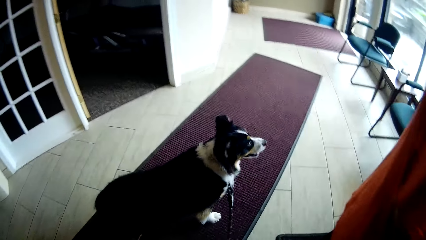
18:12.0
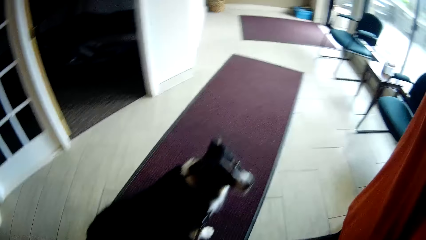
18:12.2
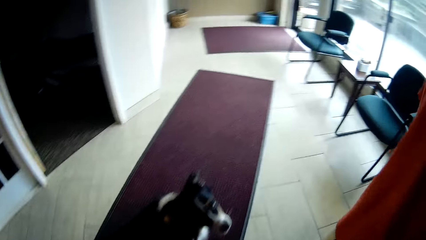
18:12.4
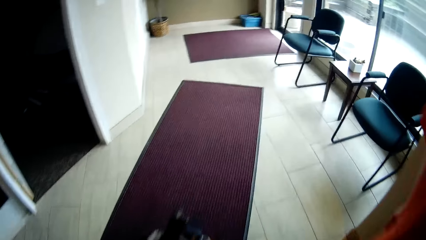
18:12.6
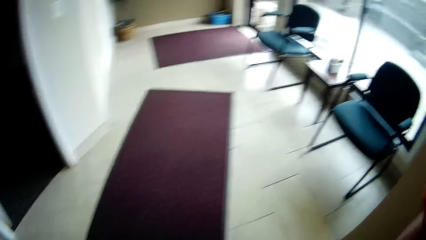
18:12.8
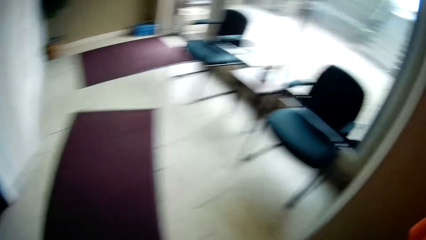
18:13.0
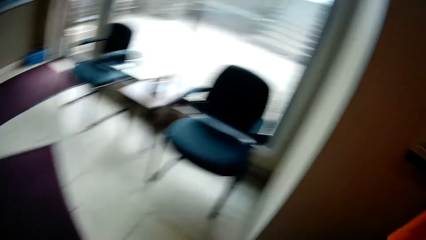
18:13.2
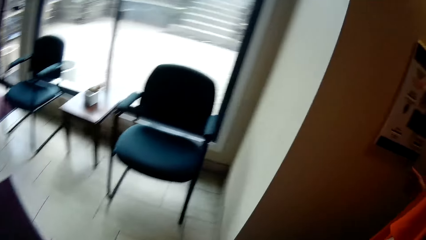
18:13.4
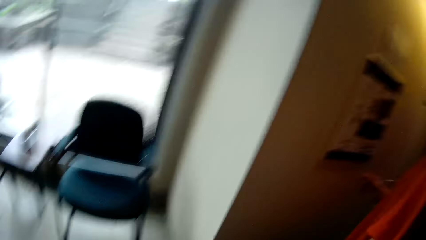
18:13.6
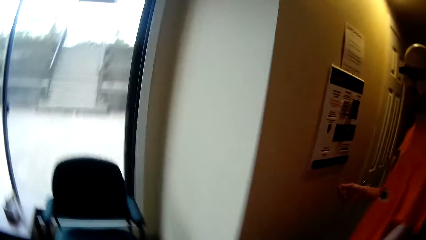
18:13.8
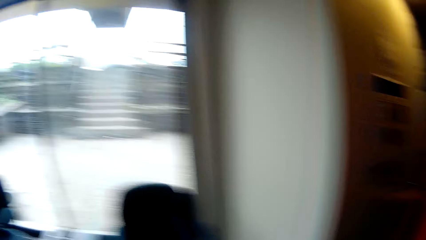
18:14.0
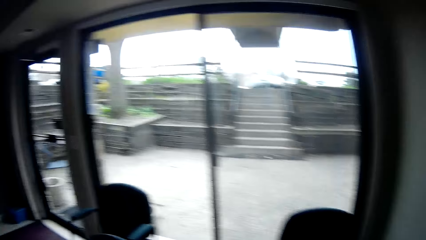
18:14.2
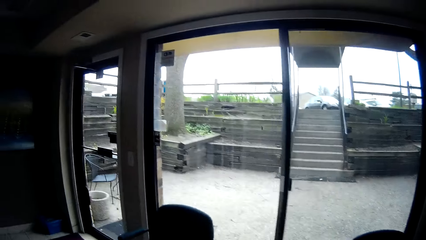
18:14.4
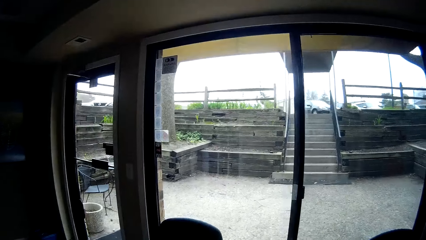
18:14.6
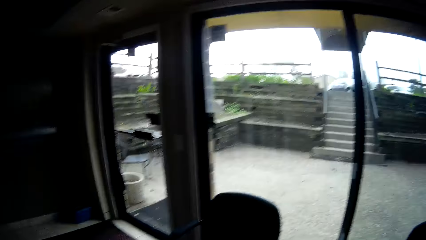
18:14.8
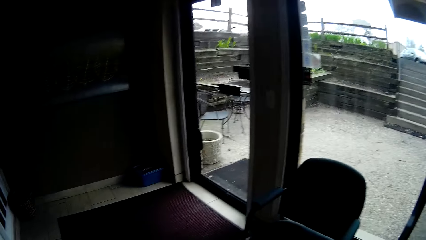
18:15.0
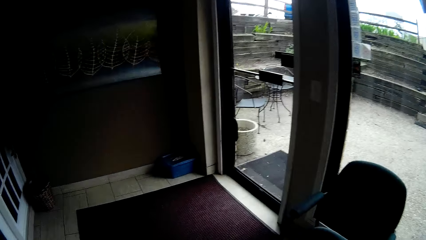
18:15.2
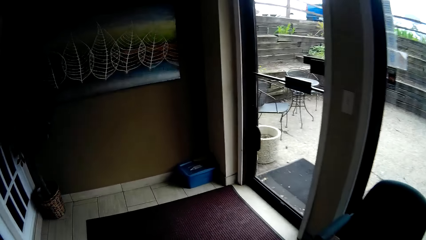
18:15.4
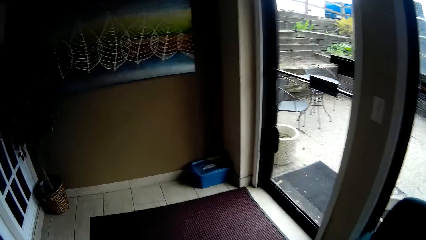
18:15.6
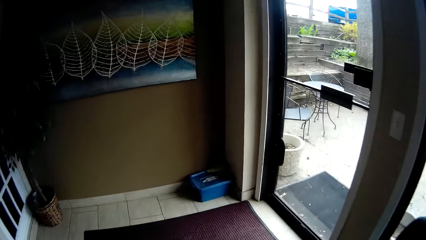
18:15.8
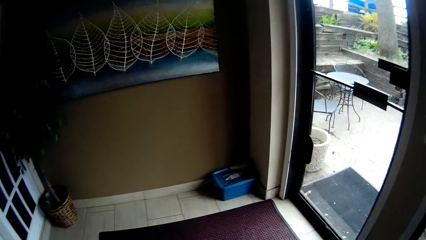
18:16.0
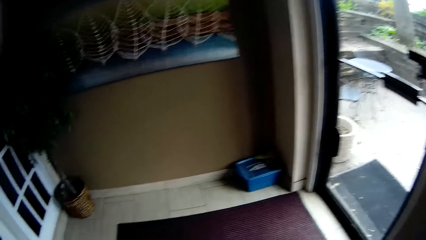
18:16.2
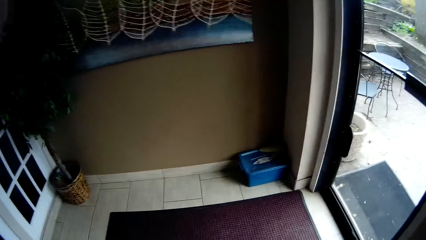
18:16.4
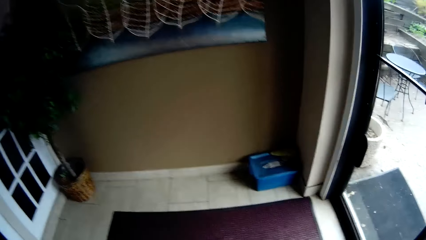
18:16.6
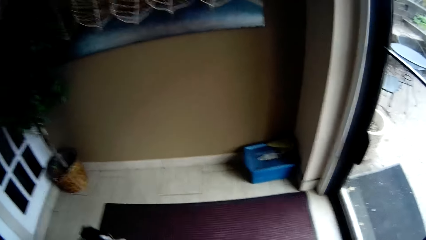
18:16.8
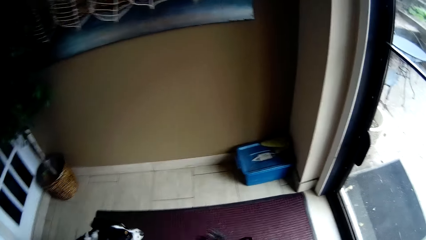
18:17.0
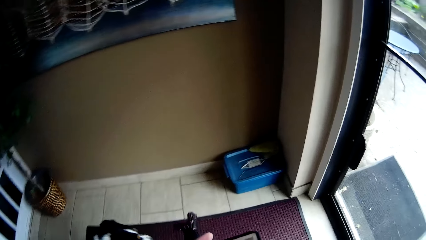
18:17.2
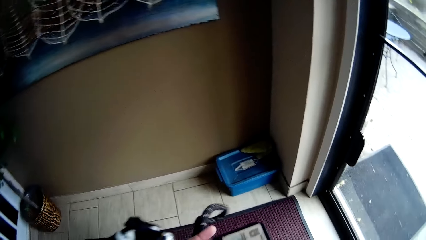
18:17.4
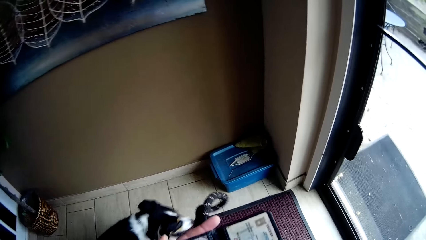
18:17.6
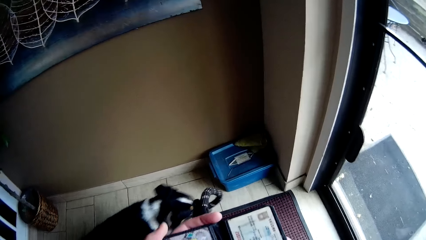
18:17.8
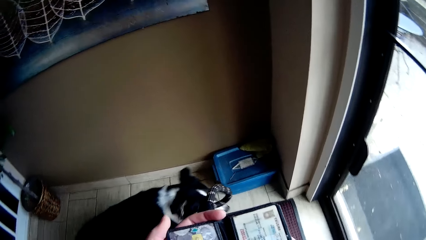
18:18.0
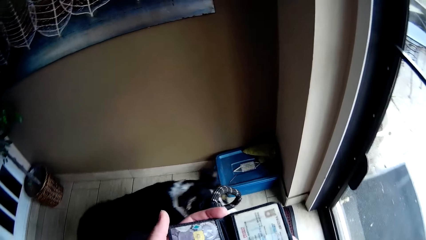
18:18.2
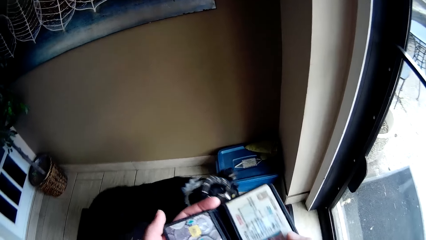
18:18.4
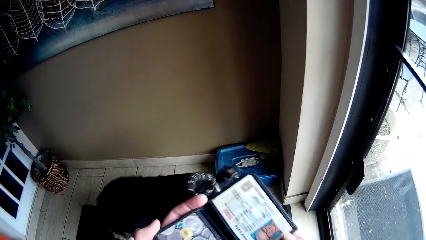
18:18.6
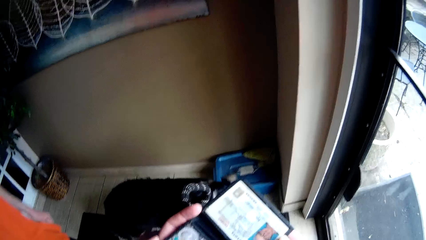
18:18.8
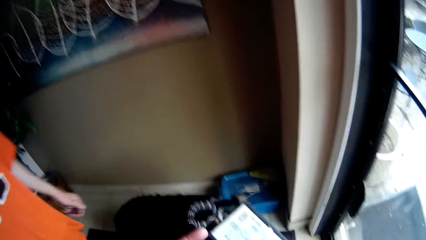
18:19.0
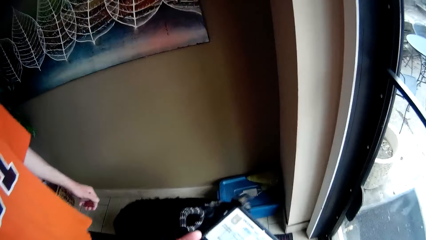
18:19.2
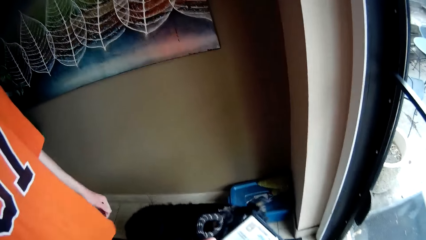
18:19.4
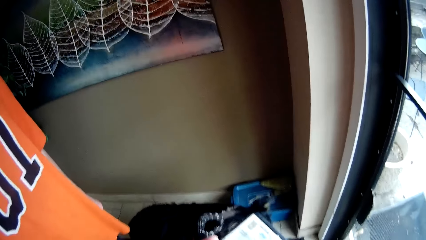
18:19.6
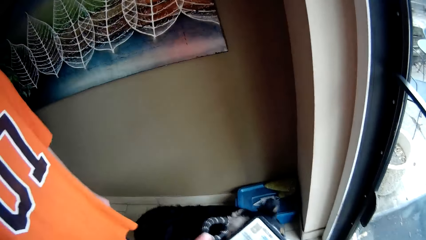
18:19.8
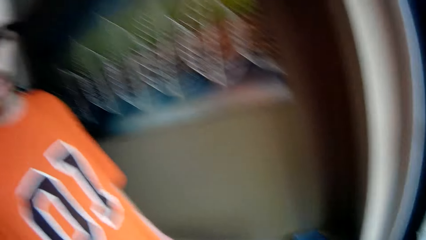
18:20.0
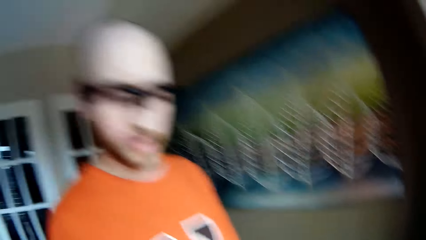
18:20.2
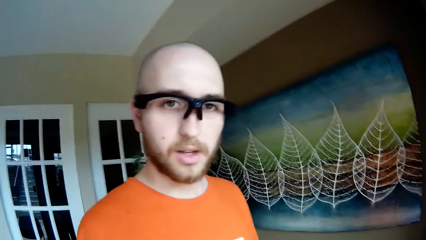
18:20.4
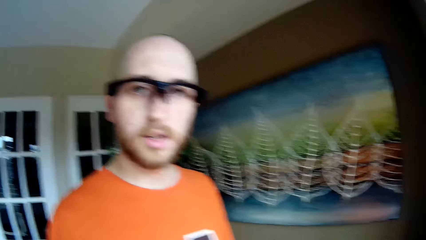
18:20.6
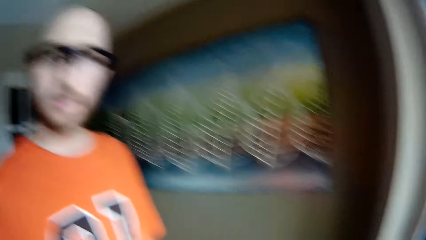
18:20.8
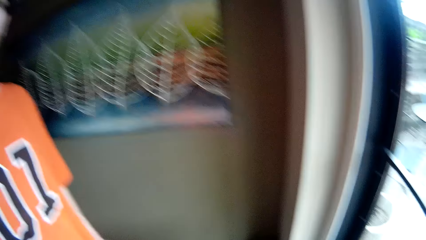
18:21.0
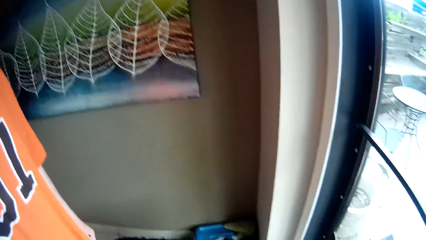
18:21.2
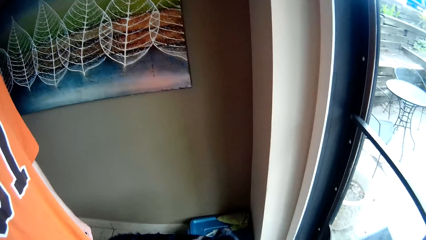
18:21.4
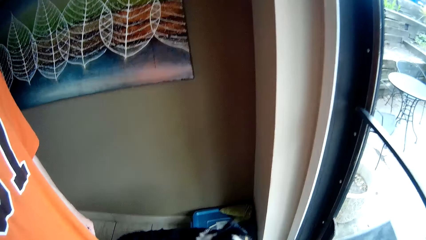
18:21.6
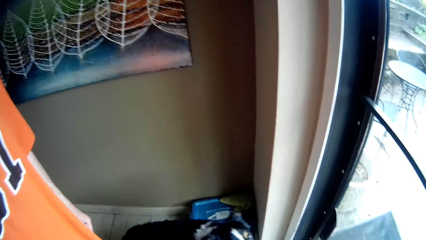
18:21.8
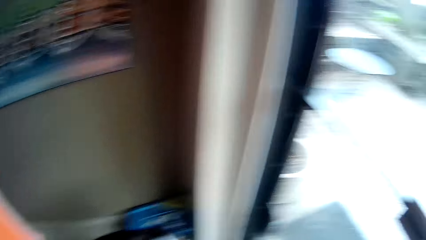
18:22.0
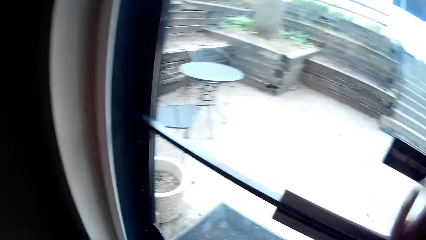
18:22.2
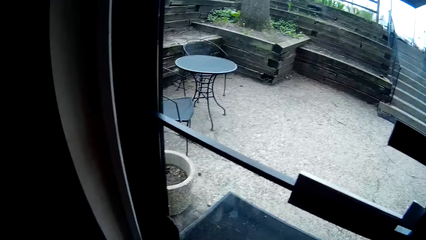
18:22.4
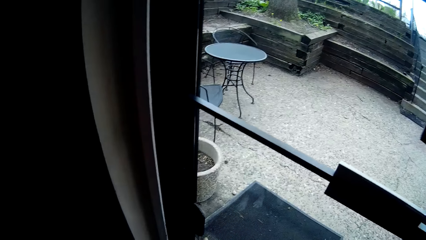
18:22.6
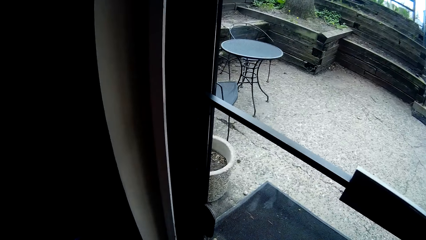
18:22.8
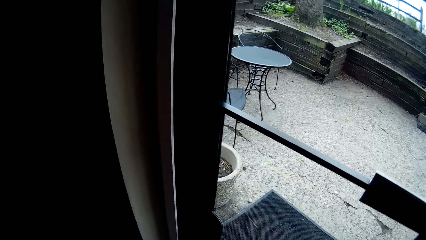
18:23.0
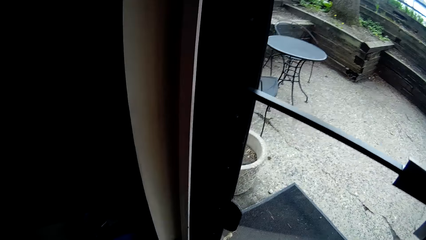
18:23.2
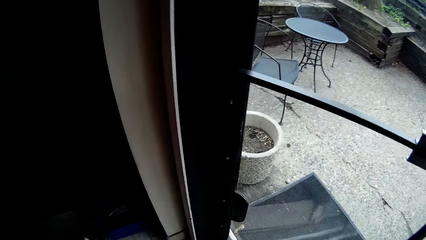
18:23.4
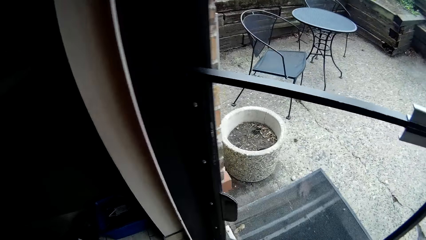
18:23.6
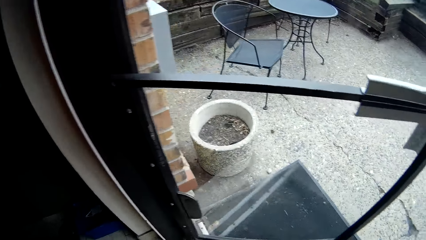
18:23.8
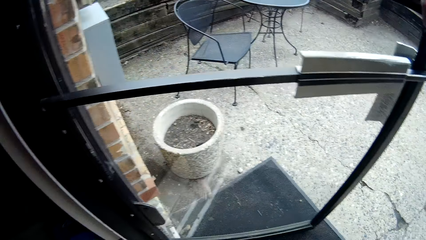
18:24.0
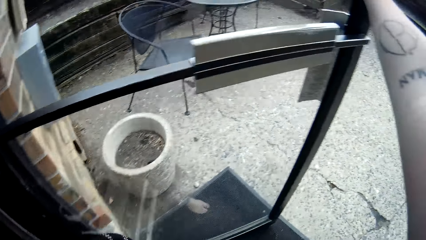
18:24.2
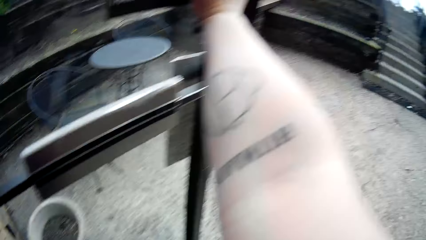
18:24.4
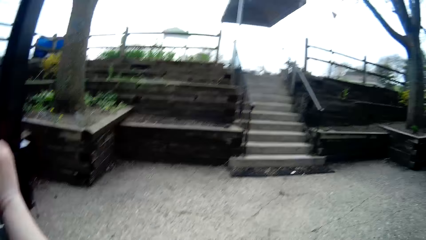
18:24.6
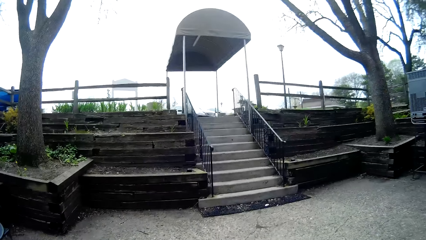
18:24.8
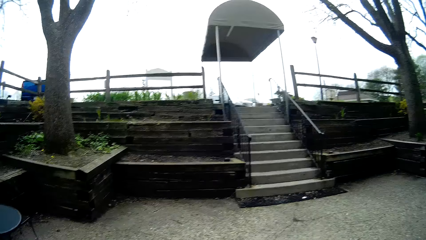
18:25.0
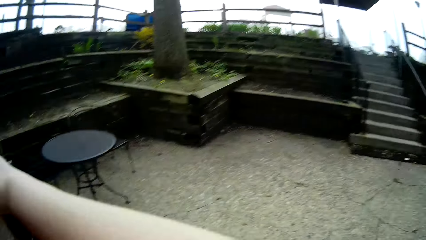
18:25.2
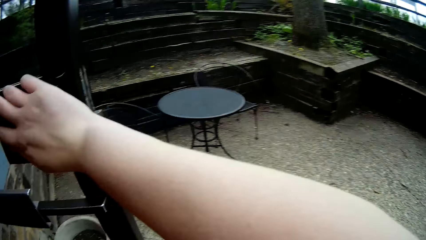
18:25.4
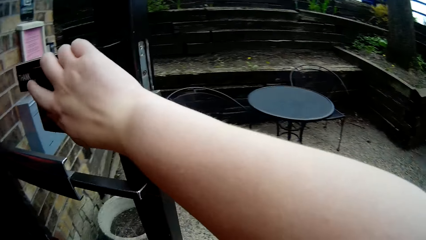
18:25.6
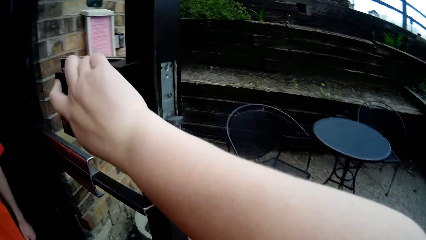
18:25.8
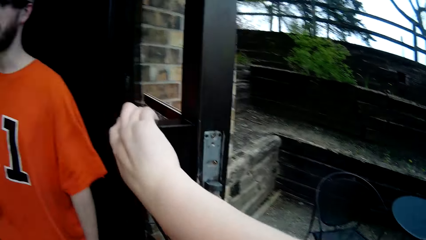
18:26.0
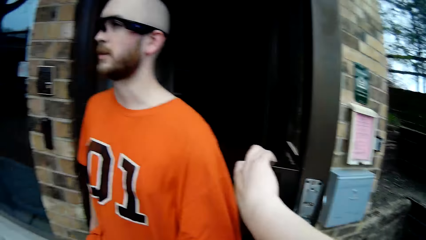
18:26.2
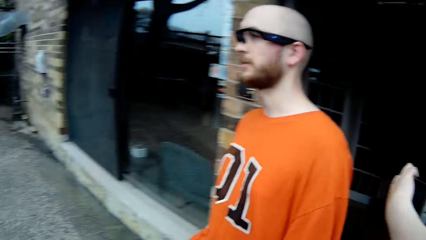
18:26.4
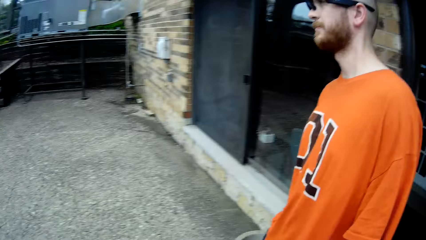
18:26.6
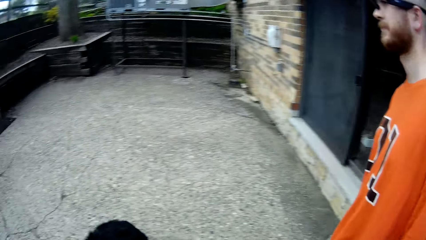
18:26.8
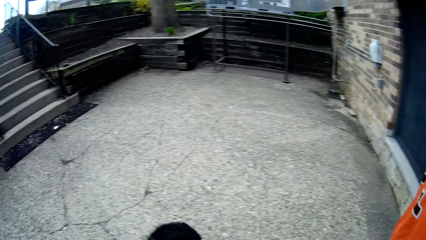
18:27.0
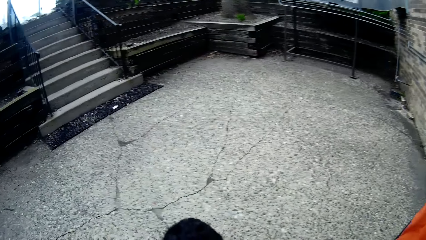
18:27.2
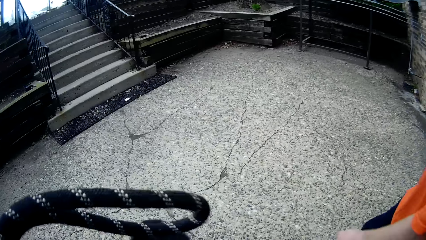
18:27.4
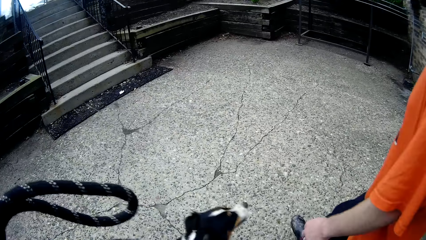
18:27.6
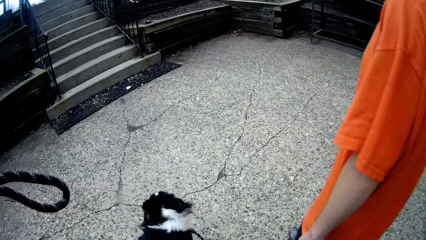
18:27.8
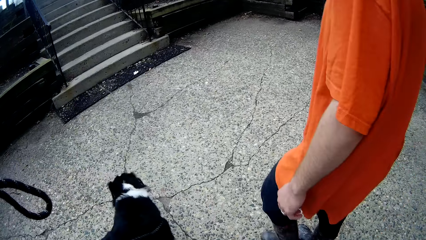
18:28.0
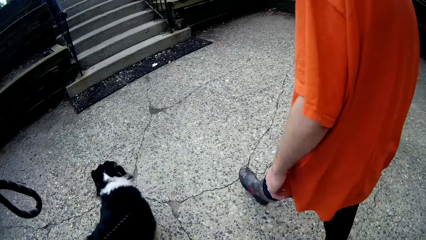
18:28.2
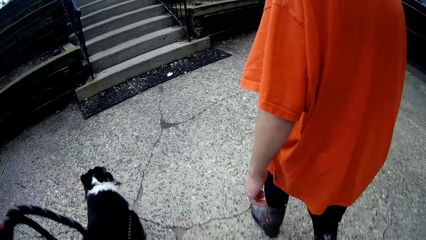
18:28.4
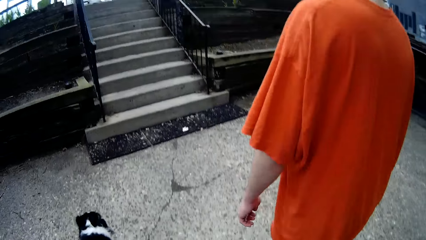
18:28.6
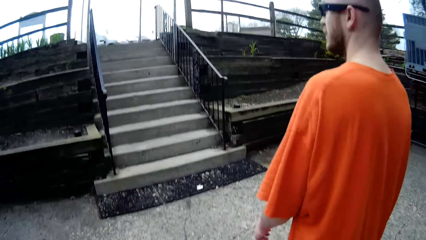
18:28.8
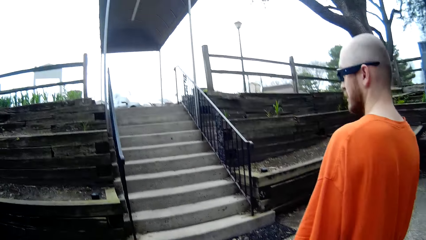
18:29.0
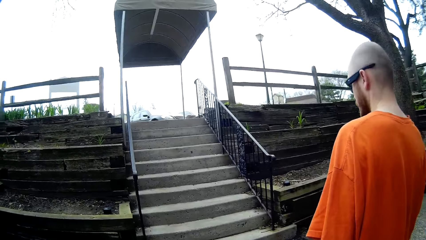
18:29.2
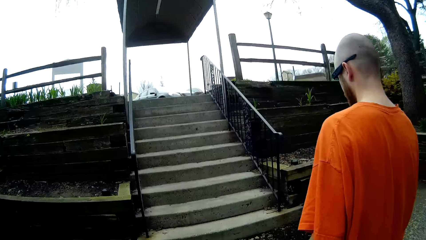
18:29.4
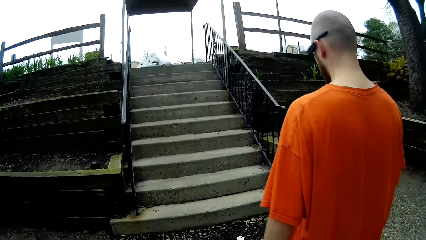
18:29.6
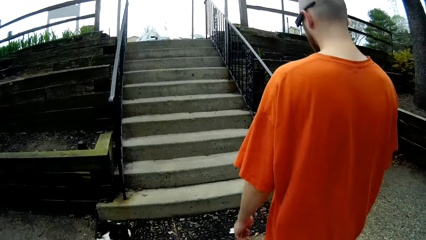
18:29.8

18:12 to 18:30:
The camera wearer walks to the door from the machine. She converses with a man. She holds a card in her left hand. She opens a door with her right hand. She holds the door with her right hand. The man walks out the building.
